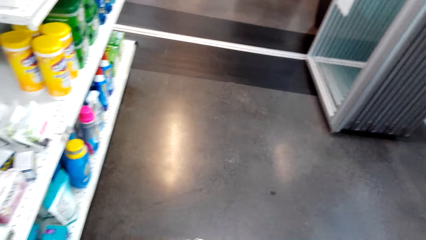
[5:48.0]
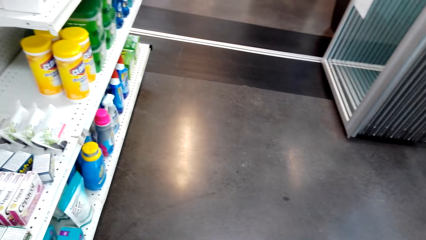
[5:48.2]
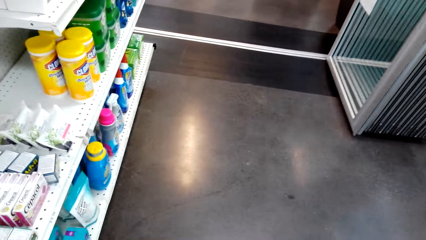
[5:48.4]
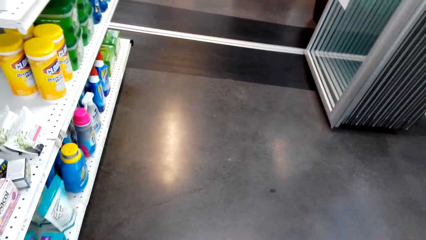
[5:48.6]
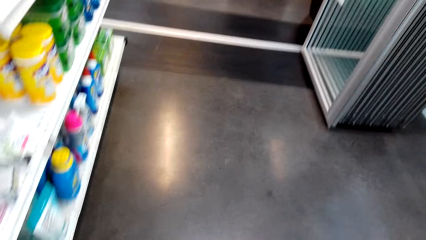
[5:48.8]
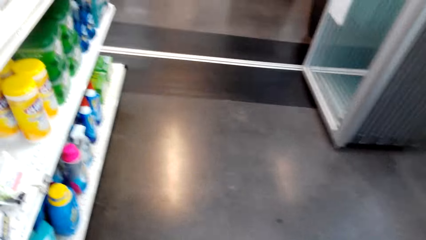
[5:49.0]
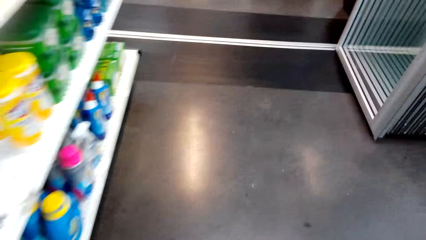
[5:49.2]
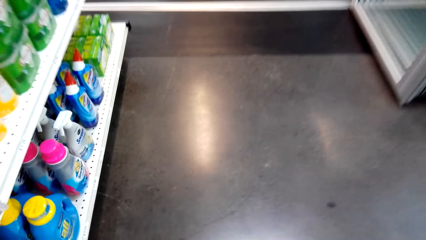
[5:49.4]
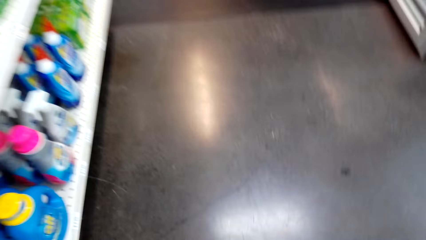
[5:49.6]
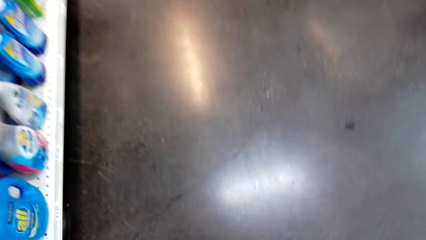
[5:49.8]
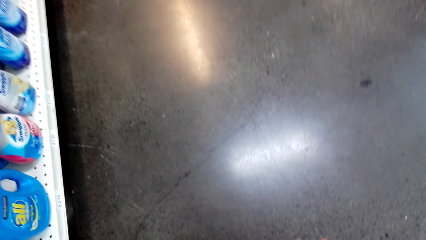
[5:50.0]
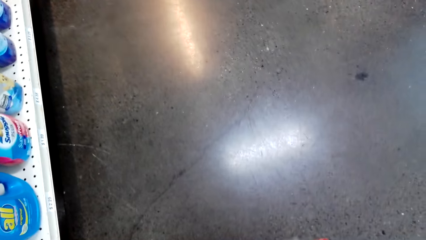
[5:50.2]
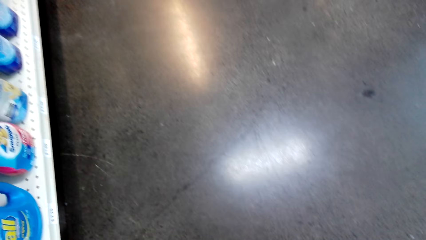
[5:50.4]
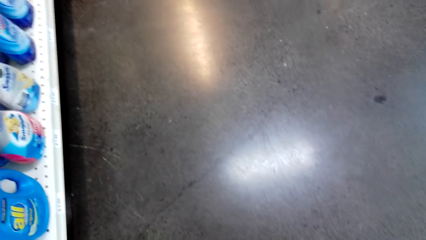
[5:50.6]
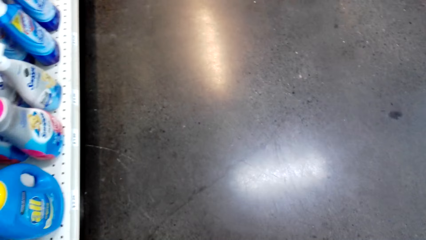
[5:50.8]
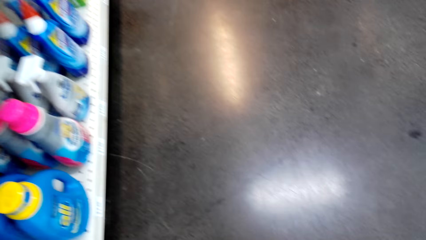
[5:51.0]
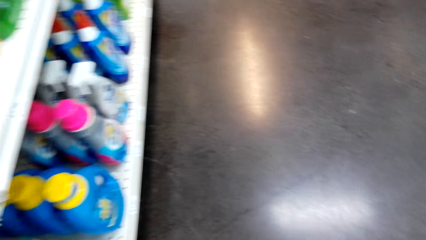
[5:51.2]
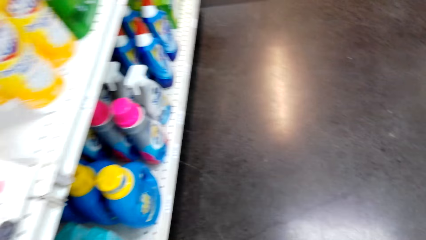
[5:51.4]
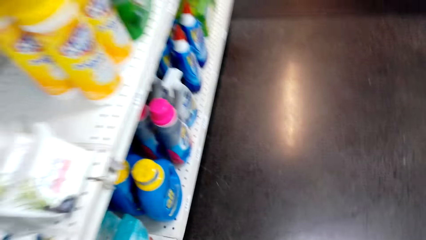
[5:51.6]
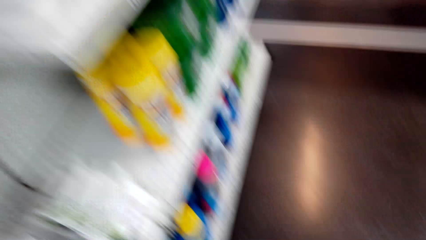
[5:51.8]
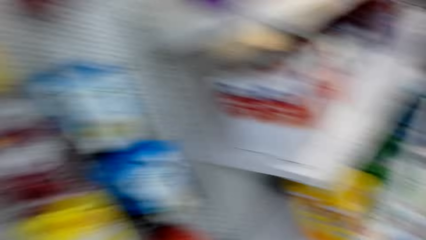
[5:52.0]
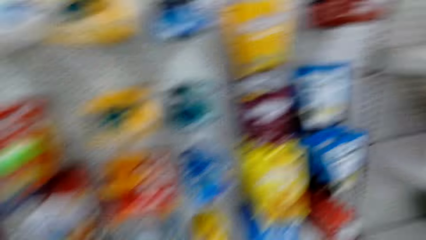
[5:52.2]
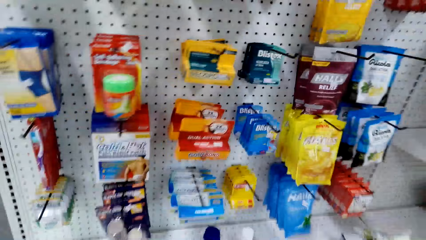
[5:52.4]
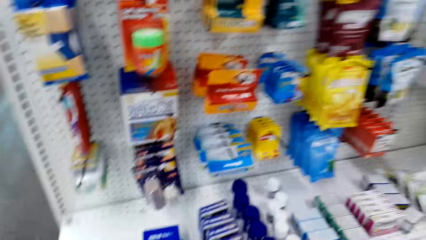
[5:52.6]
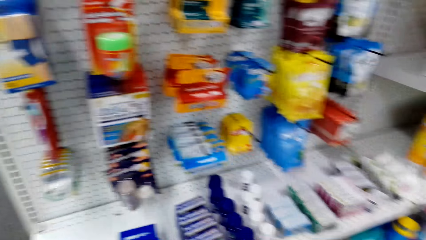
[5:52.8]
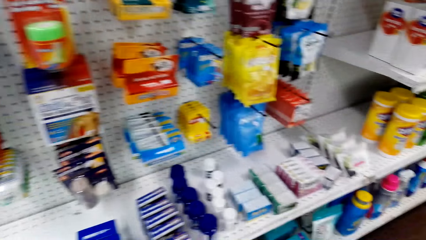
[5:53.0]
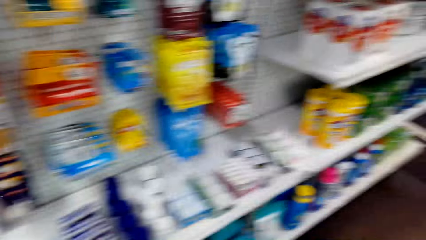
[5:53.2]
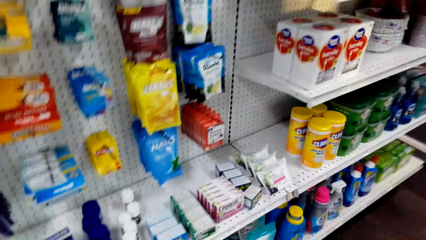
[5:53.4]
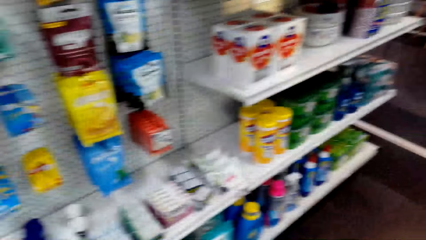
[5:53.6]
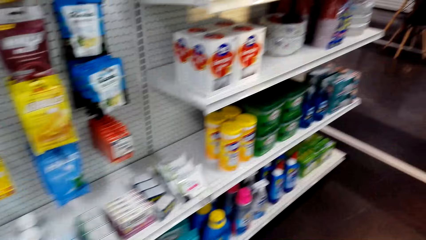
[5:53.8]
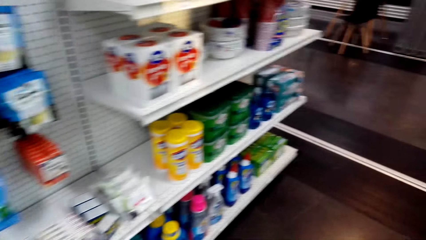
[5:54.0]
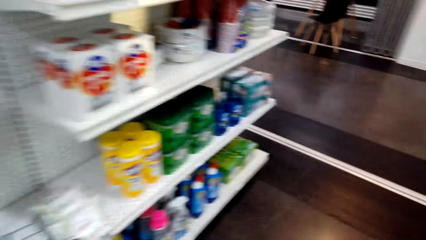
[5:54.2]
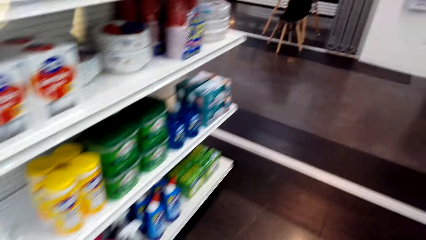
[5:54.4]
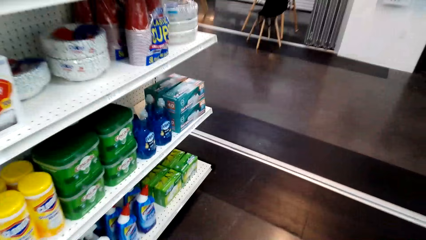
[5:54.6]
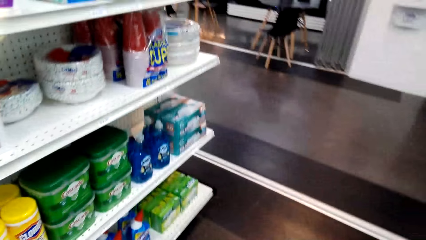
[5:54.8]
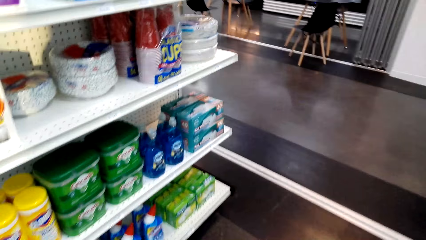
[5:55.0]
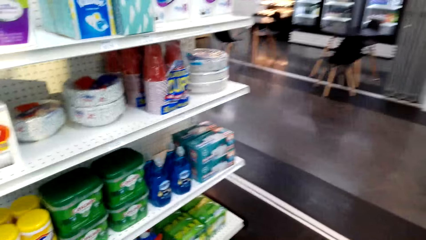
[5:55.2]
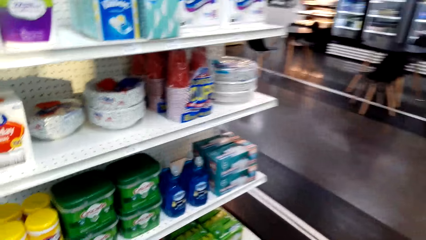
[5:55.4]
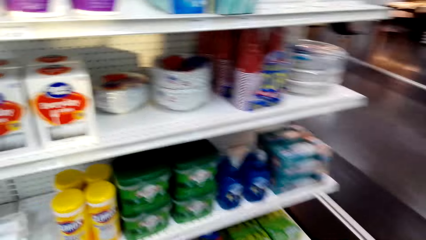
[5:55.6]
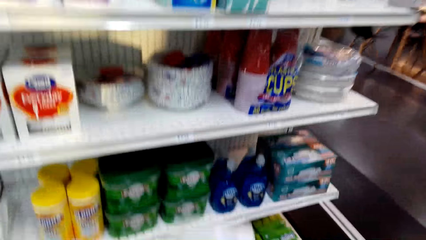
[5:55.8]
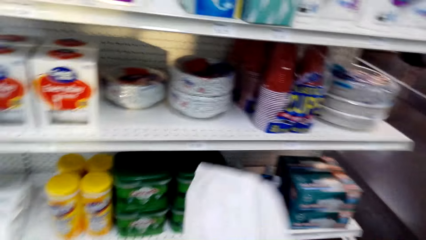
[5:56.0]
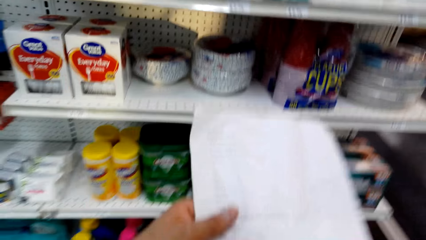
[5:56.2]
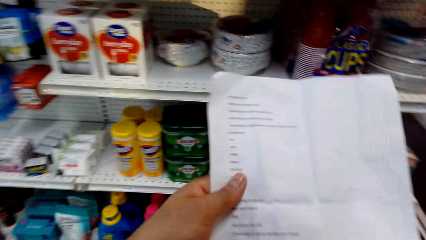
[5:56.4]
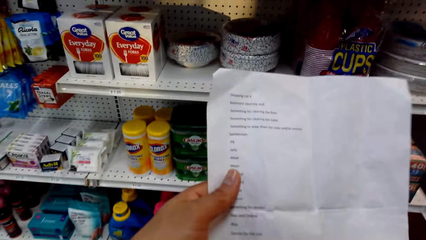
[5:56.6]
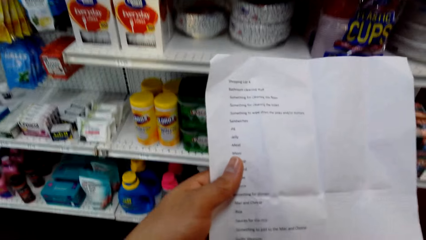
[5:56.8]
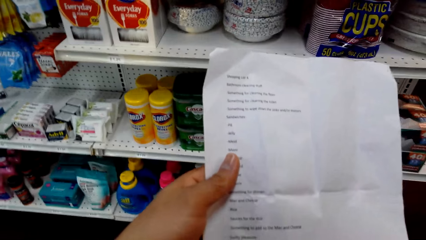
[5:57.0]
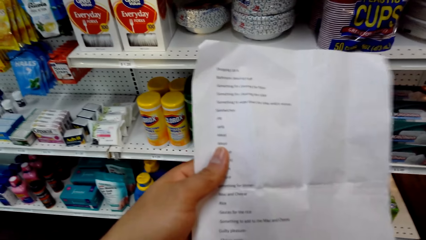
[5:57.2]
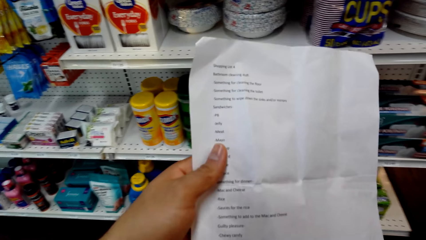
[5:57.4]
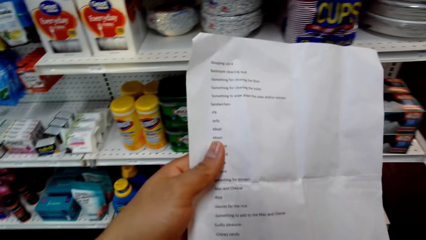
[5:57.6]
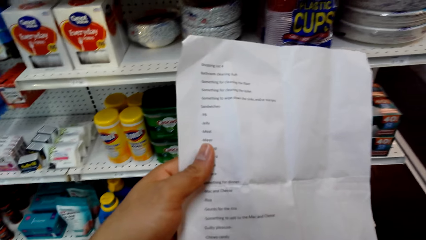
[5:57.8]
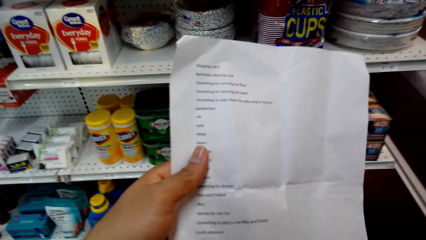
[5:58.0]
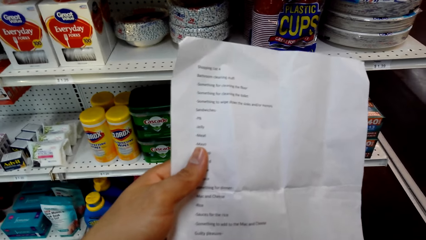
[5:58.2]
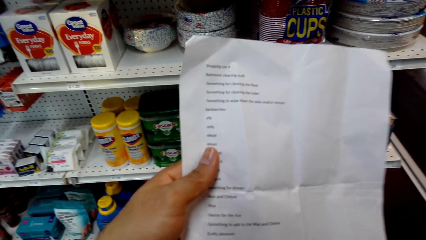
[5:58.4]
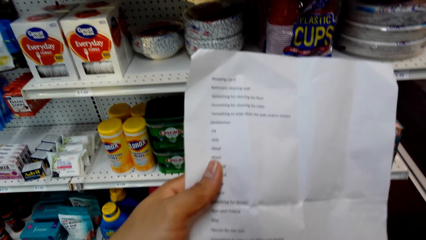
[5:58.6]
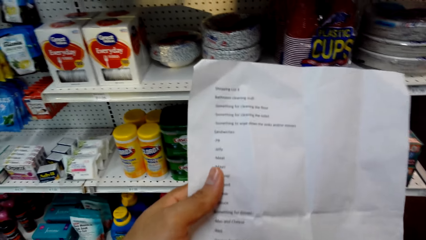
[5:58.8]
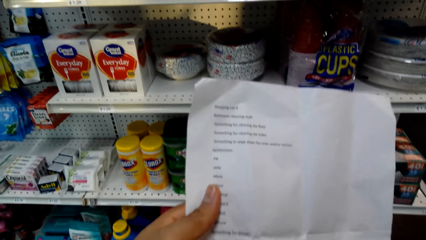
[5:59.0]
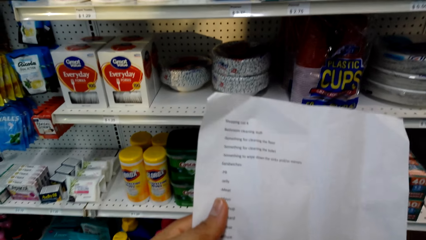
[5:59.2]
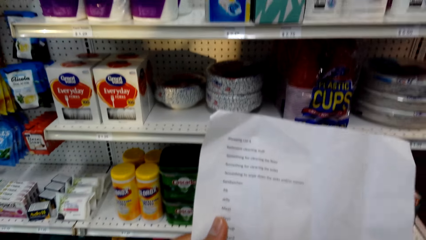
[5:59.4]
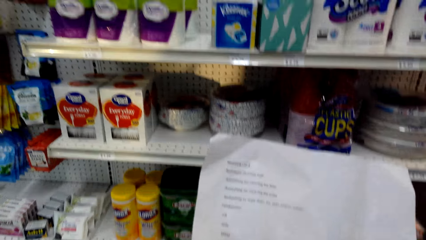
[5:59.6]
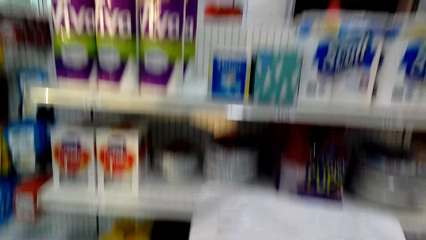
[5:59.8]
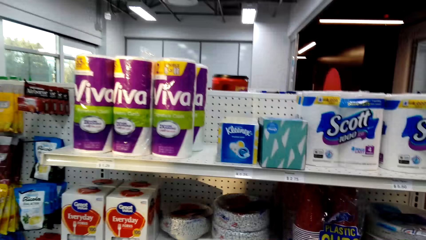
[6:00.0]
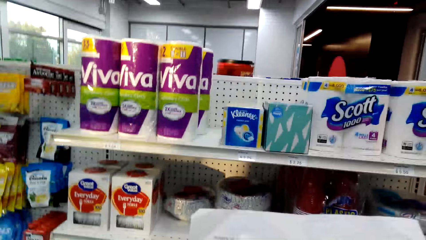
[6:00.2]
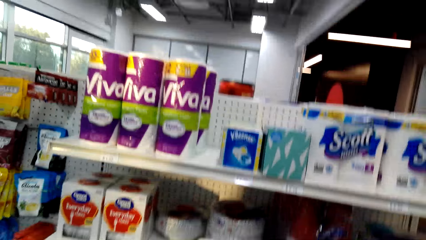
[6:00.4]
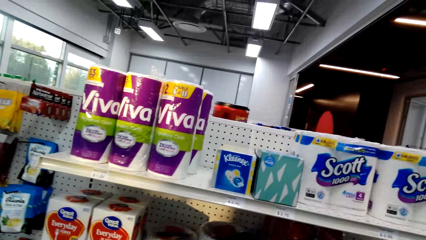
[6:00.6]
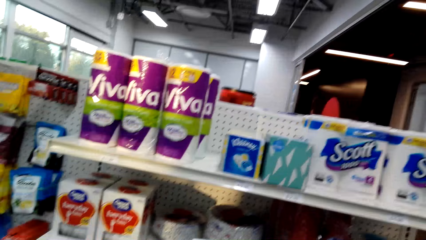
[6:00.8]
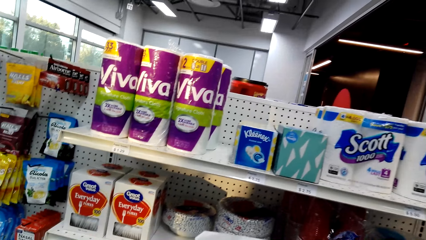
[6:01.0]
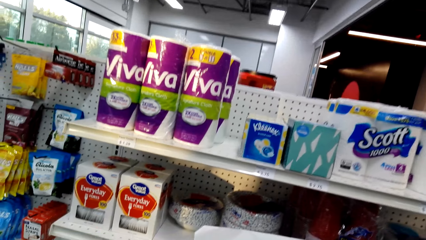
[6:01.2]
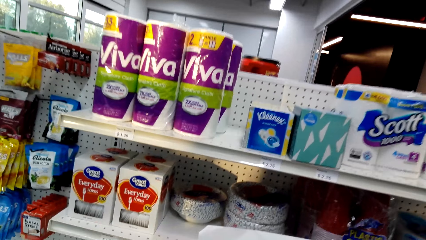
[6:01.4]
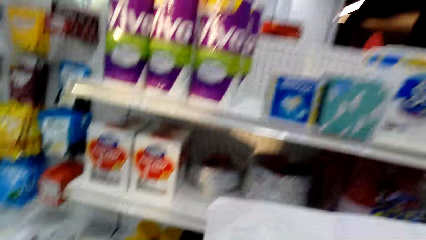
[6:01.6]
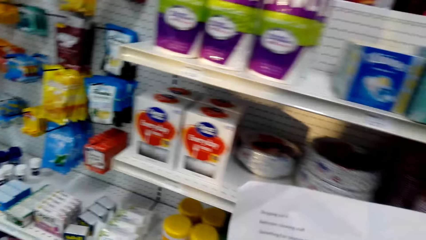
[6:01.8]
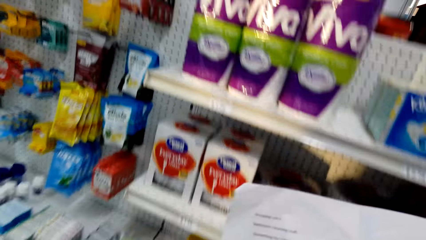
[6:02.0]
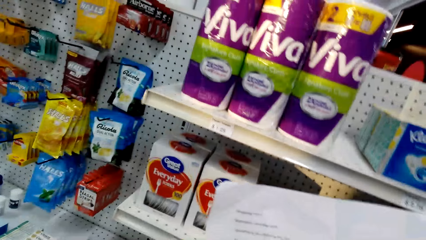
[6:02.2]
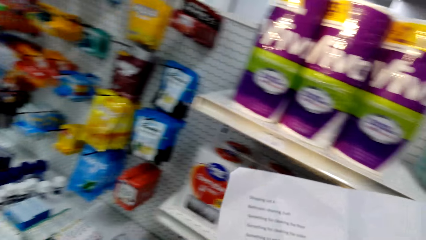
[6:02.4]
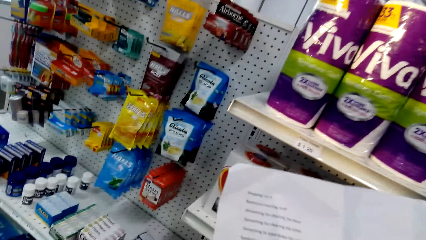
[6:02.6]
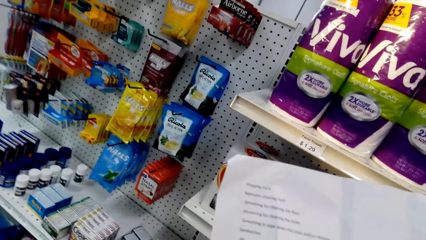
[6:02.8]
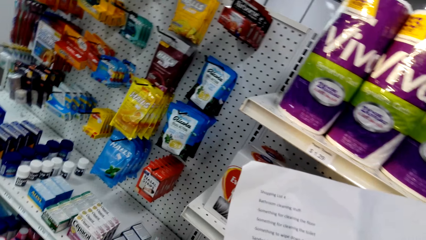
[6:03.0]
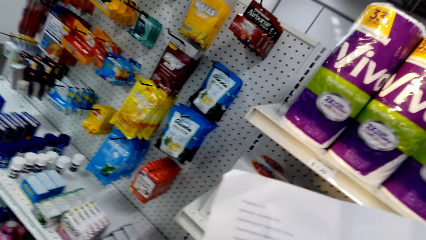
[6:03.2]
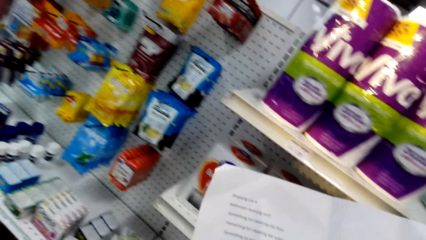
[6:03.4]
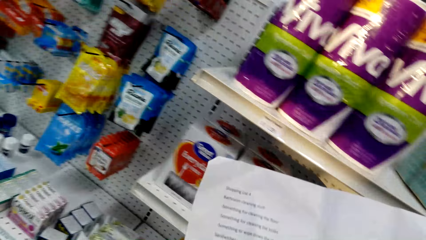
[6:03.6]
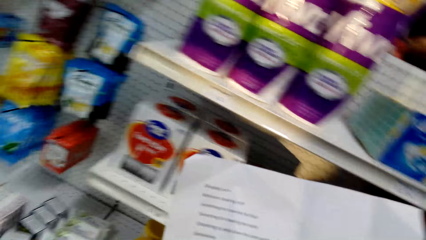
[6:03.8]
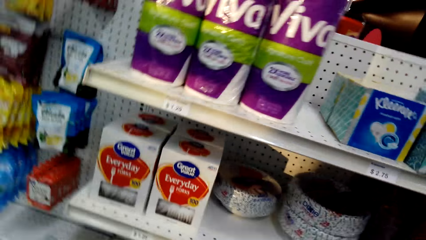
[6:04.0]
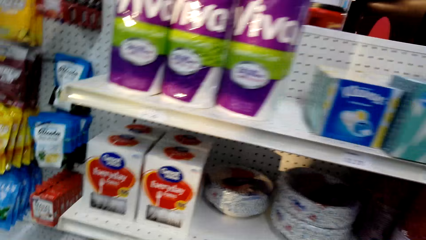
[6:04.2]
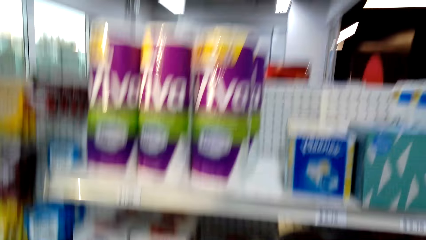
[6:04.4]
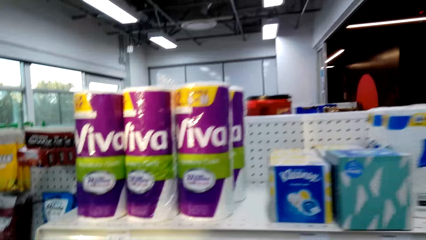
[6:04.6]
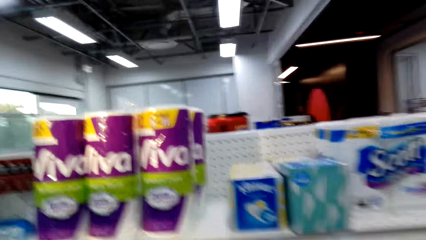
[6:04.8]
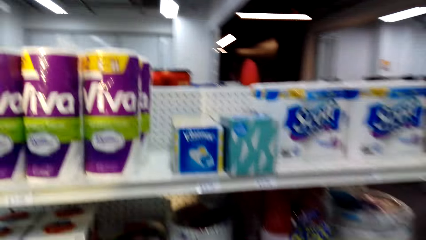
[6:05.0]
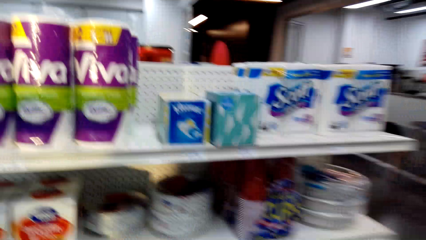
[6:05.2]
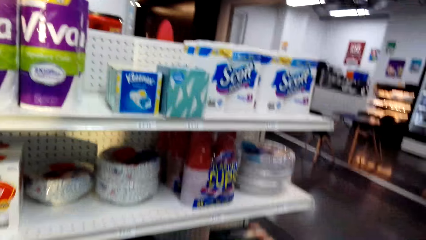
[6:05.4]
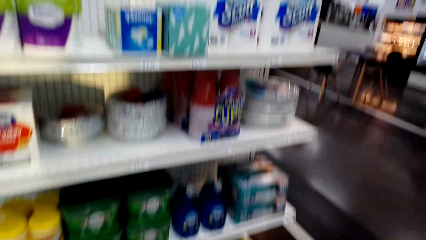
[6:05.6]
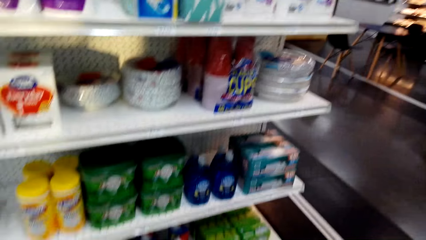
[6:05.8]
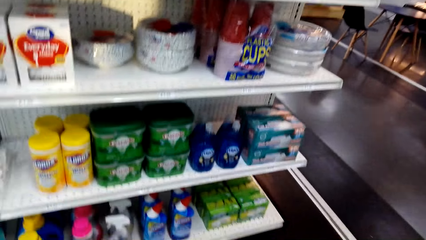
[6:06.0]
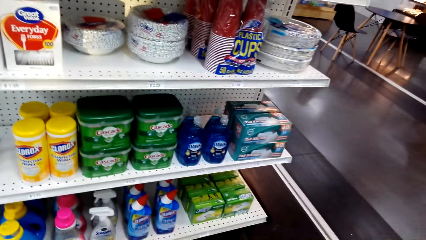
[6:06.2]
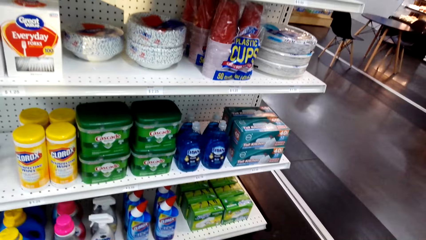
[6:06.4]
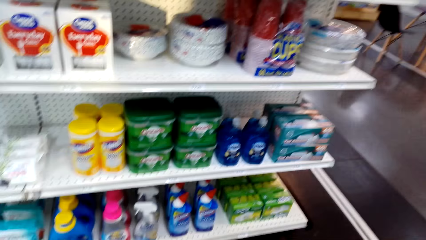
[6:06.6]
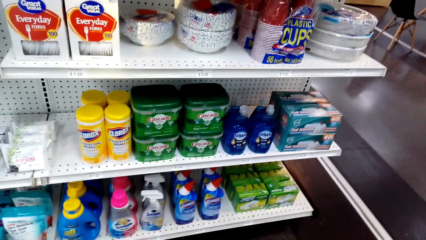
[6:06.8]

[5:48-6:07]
The camera wearer holds a paper. They lift the shopping list. They look at the shopping list. They move in the room. They look at the shelves.
